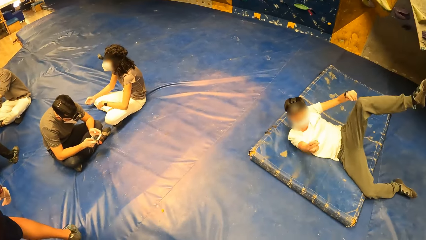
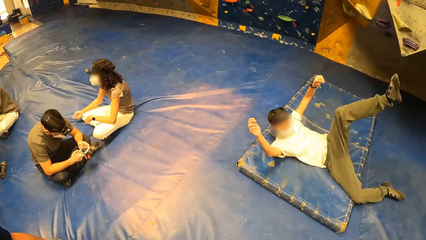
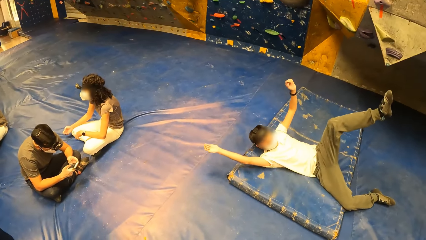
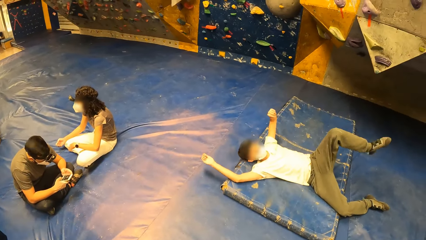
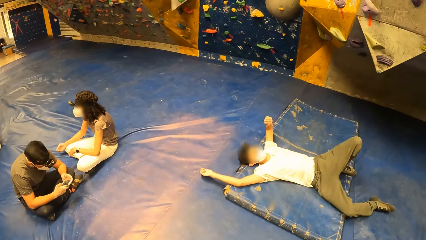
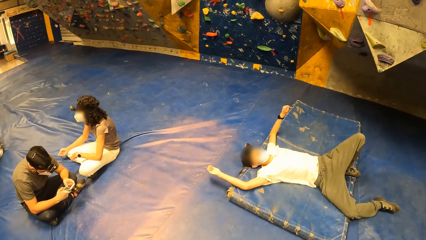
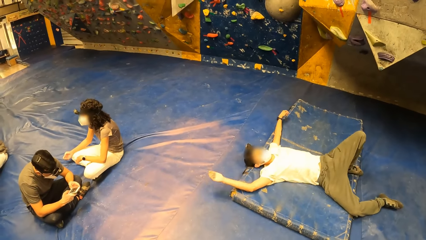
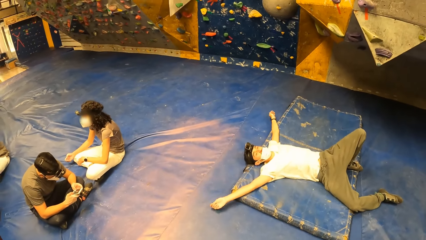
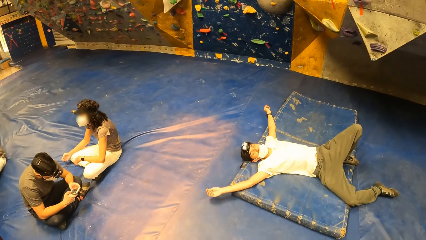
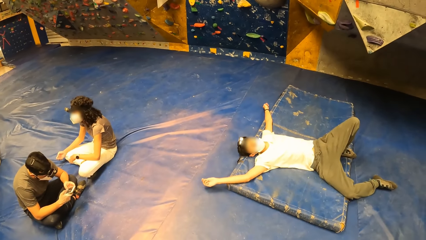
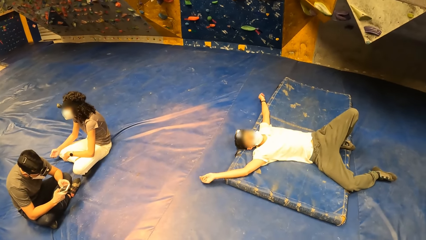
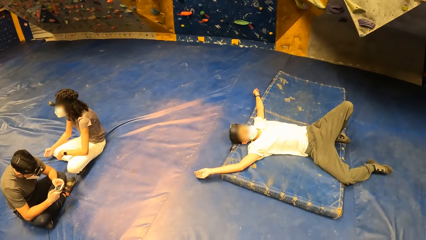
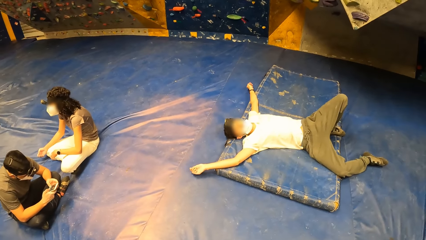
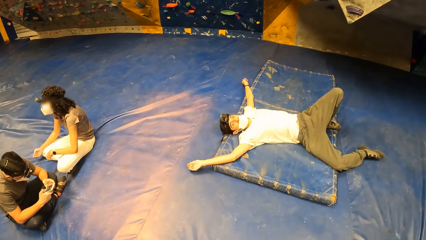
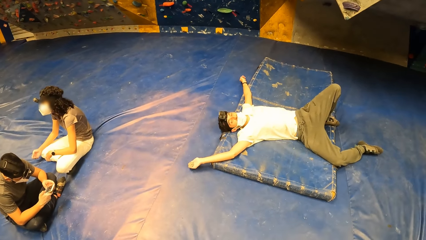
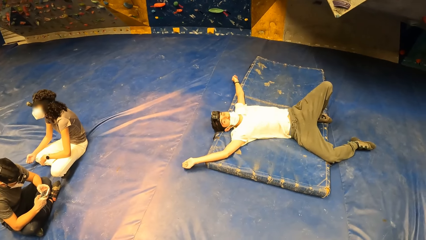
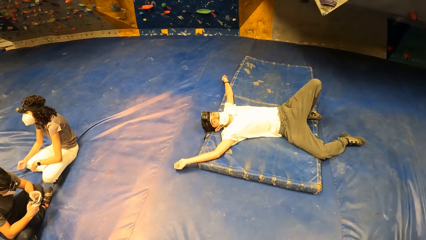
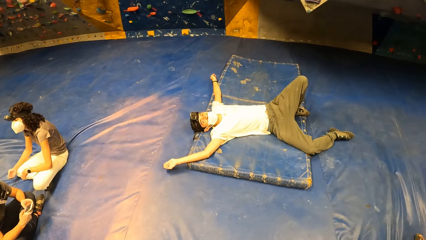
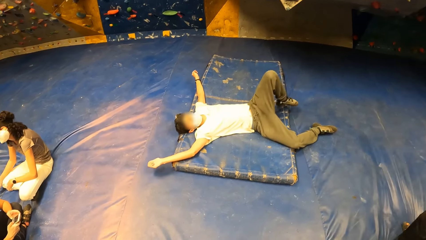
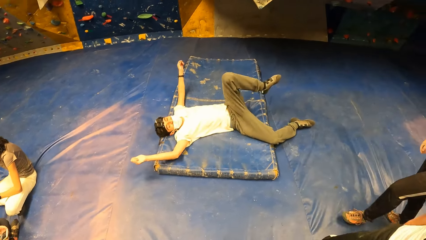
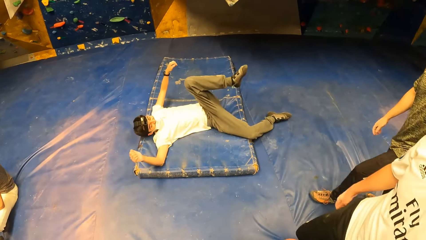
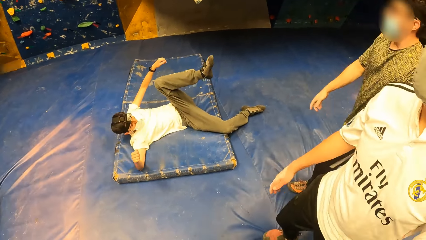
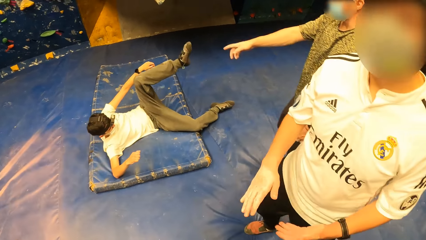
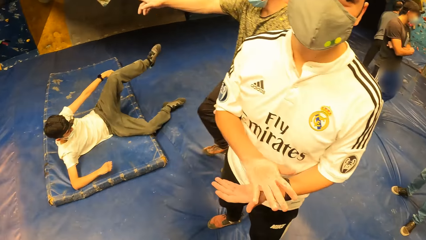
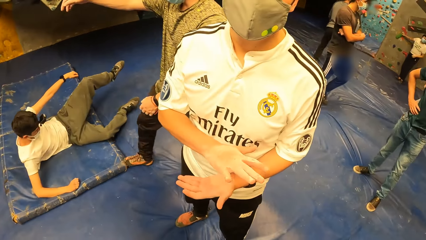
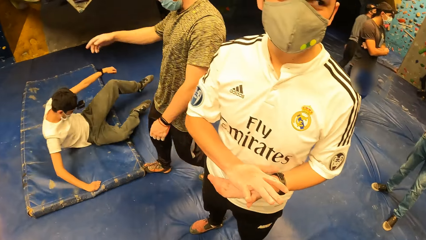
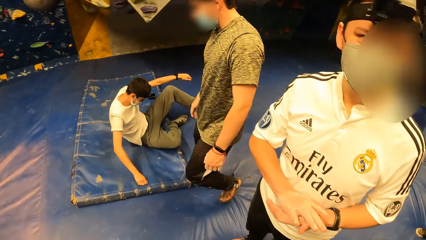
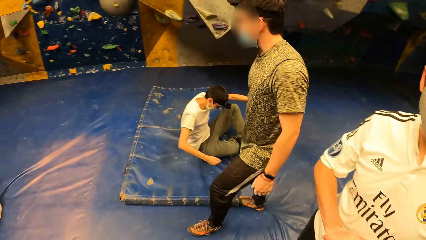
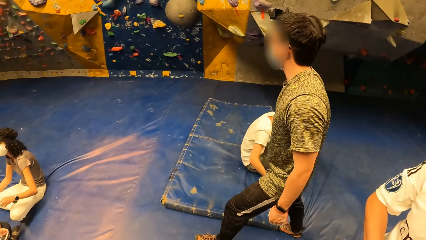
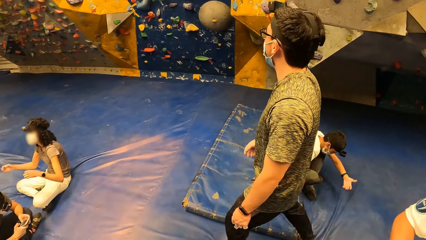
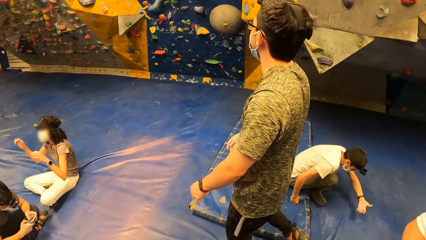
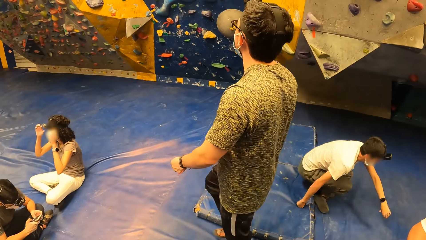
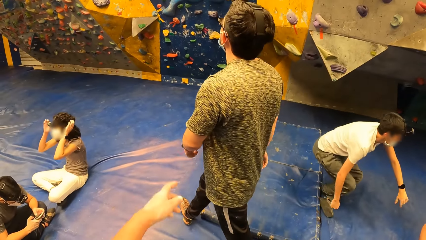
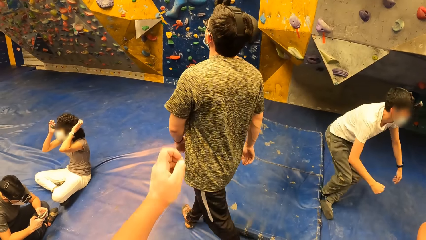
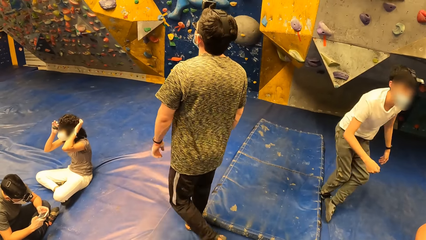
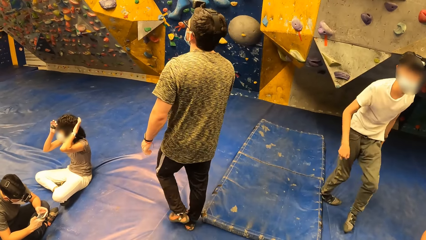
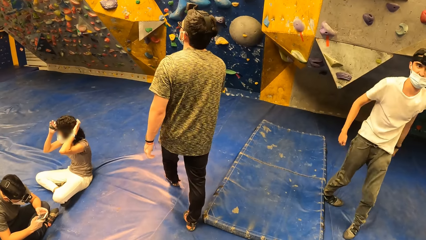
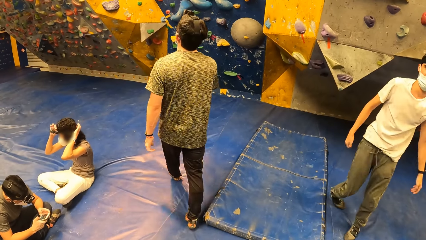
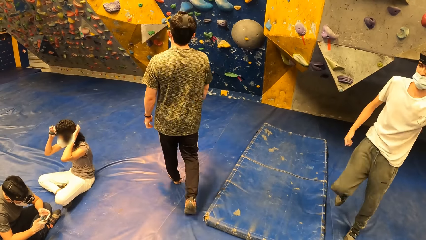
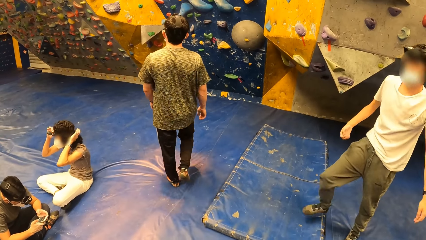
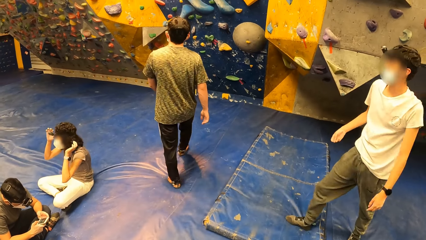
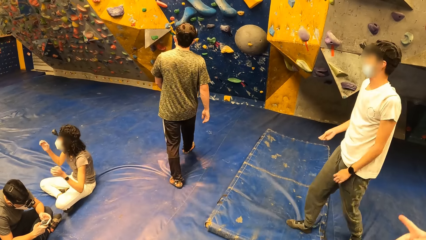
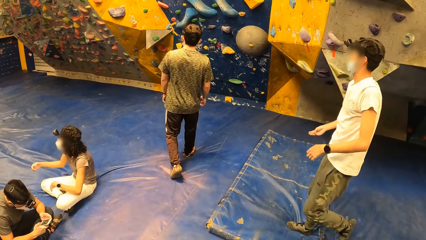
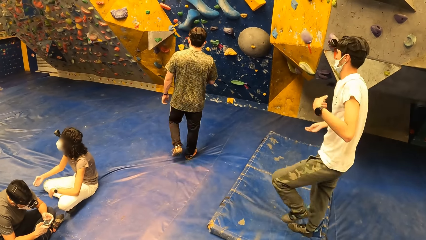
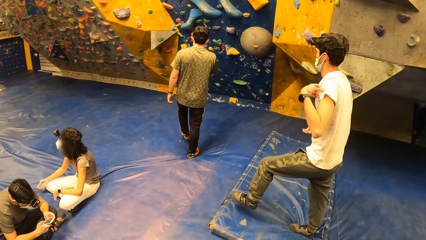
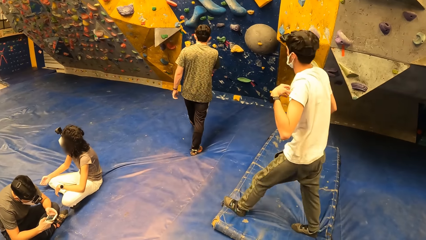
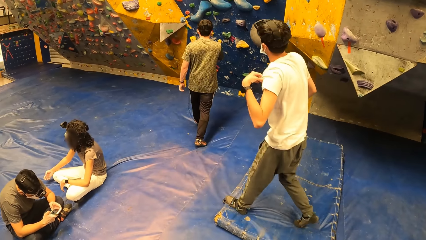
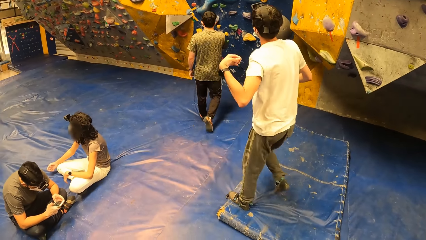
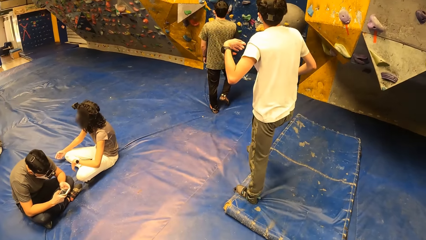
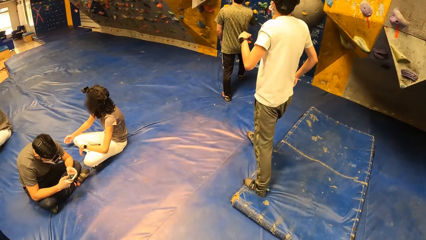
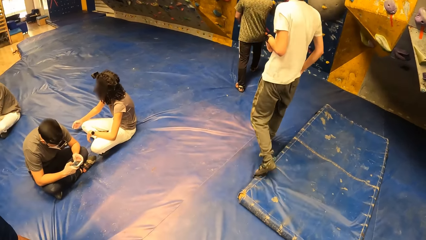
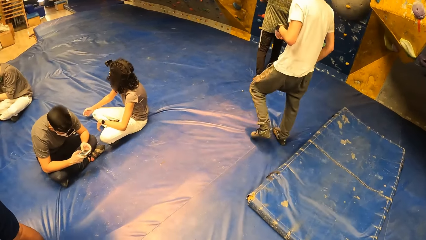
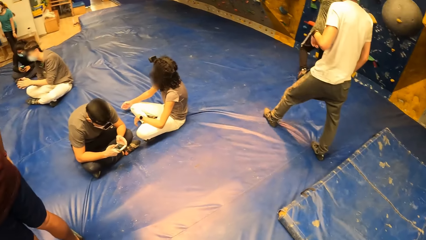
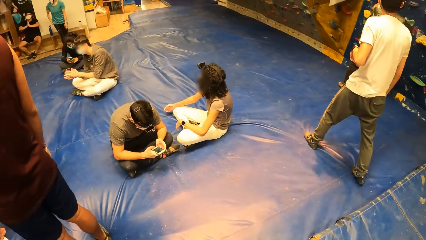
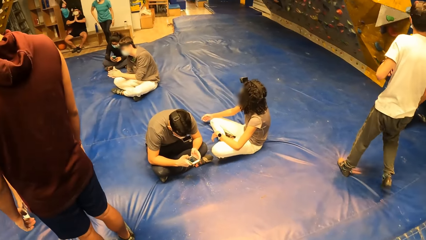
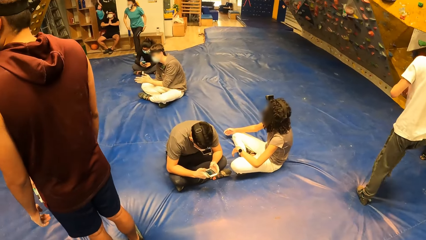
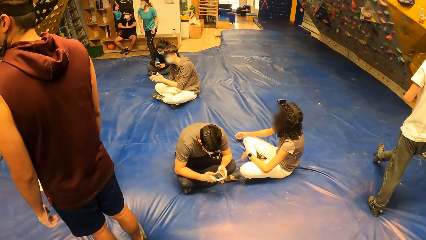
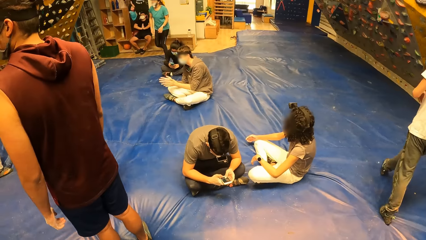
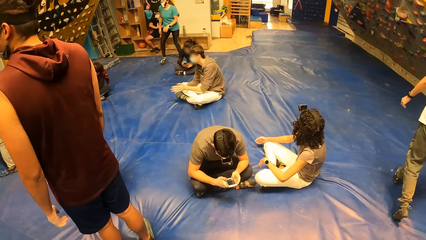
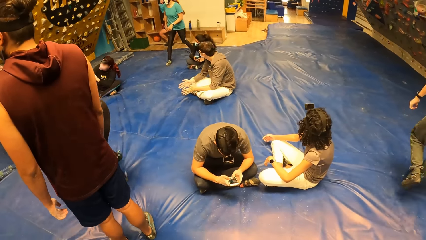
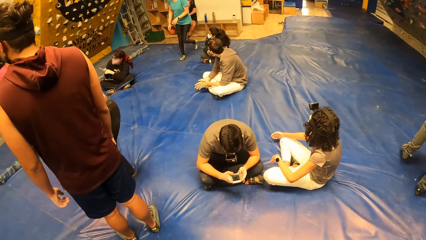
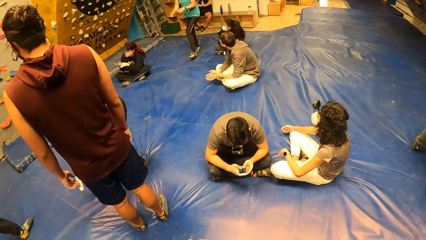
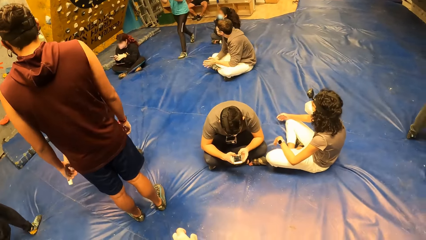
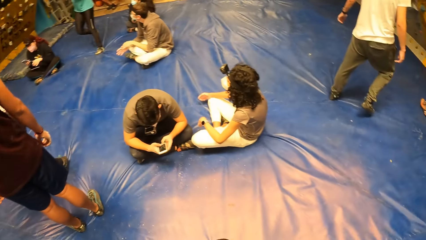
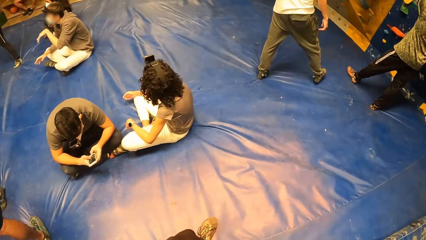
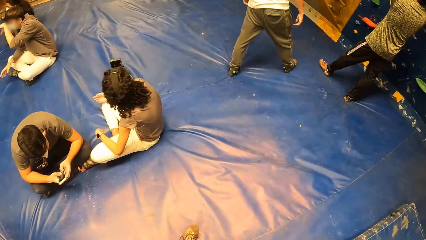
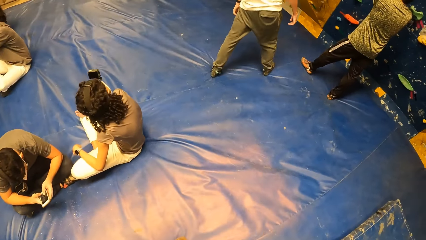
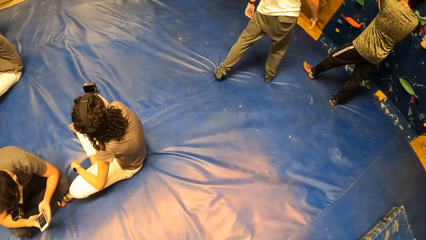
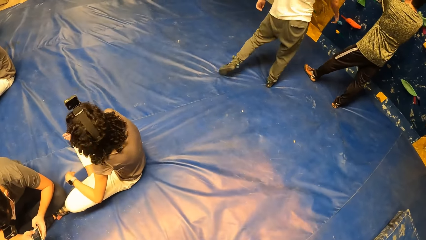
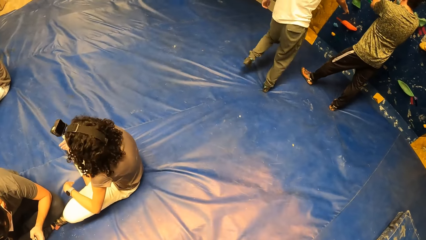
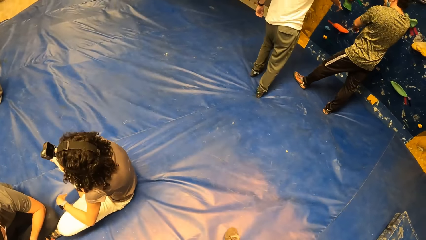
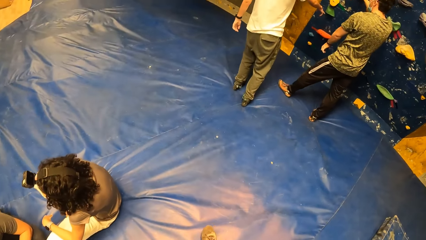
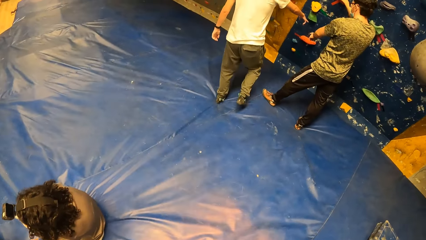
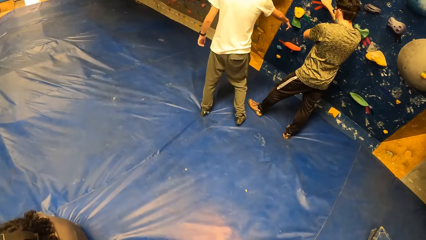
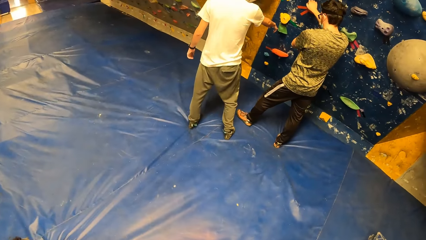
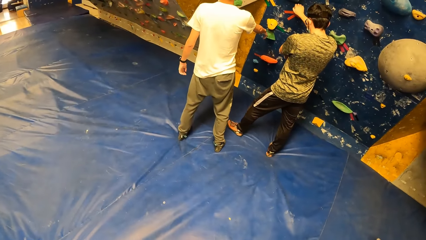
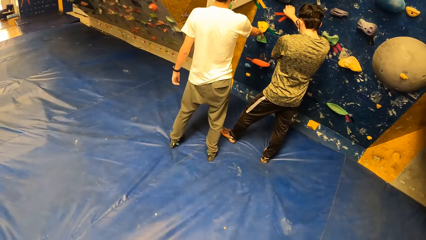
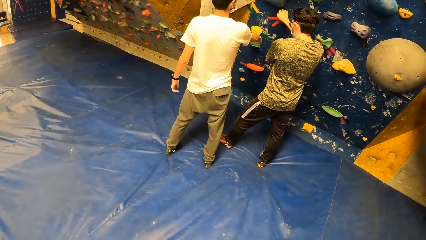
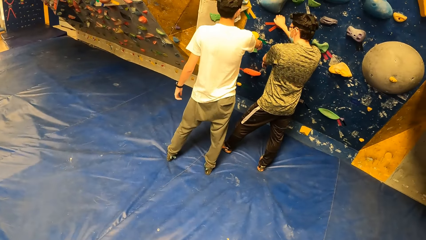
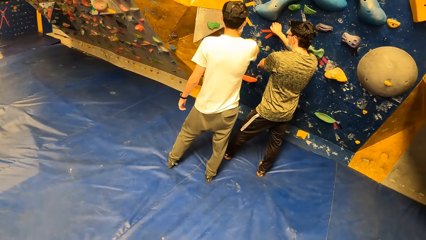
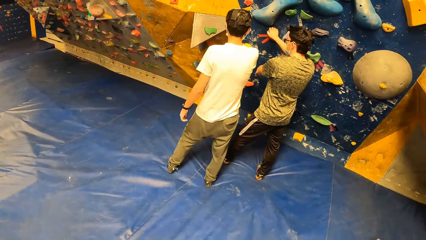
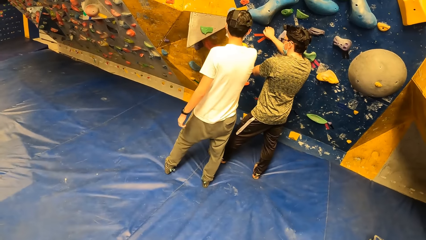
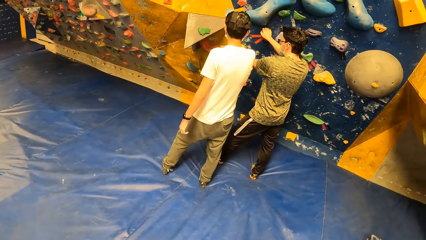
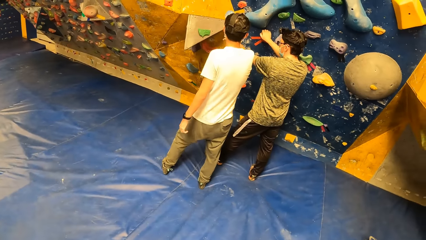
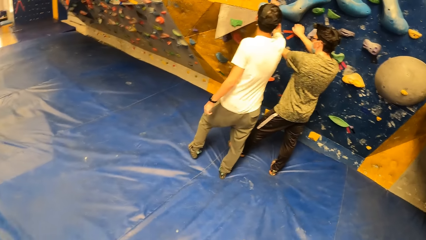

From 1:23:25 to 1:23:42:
The camera wearer interacts with a man. Another man walks towards the wall. A third man walks towards the wall. The camera wearer looks around. The third man adjusts his shirt with his left hand. The first man interacts with a different man.
